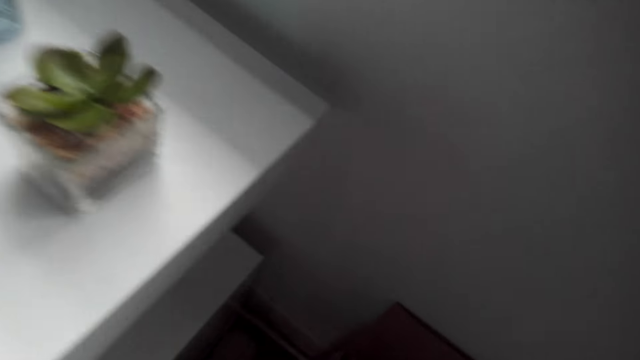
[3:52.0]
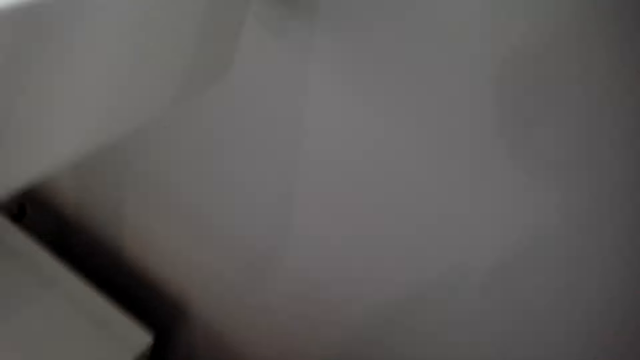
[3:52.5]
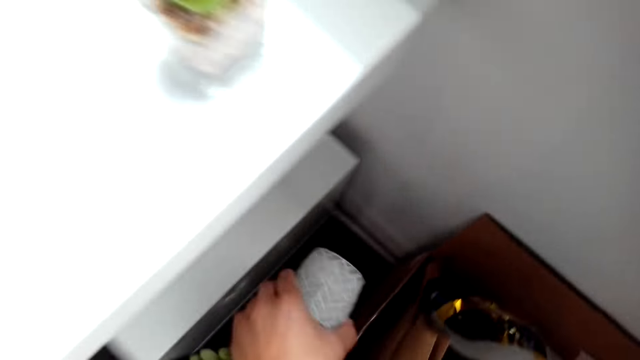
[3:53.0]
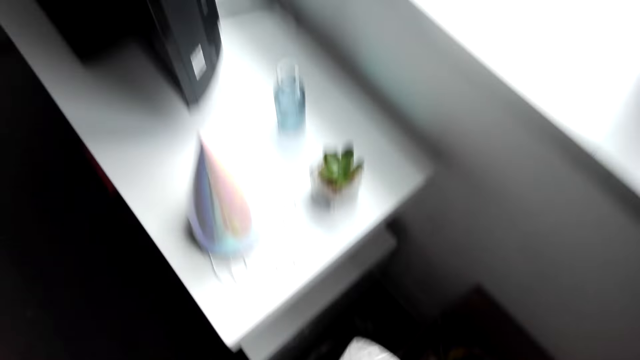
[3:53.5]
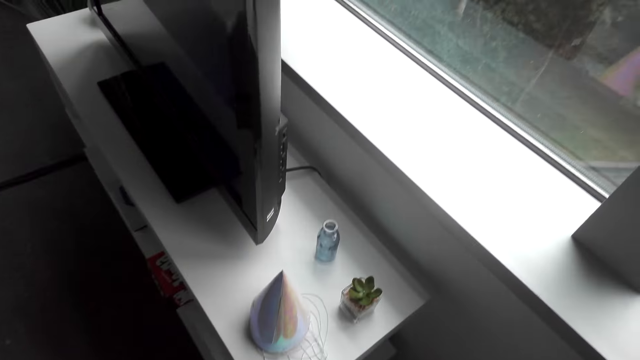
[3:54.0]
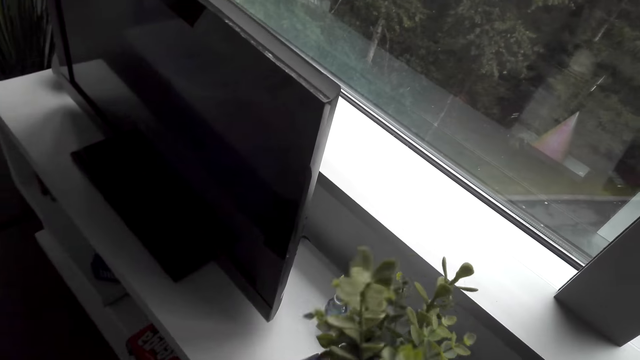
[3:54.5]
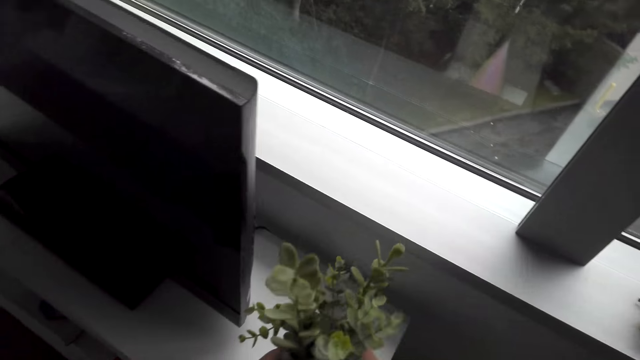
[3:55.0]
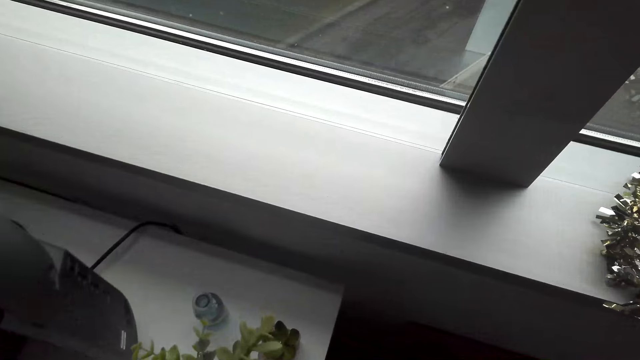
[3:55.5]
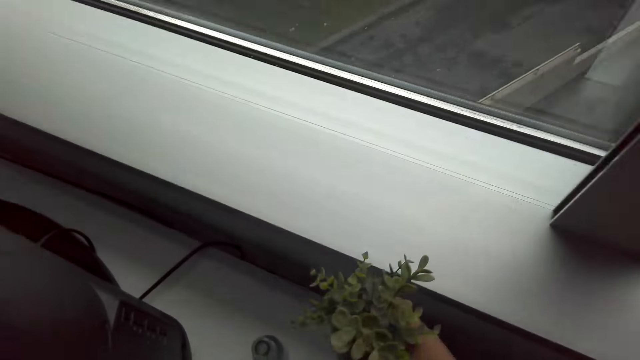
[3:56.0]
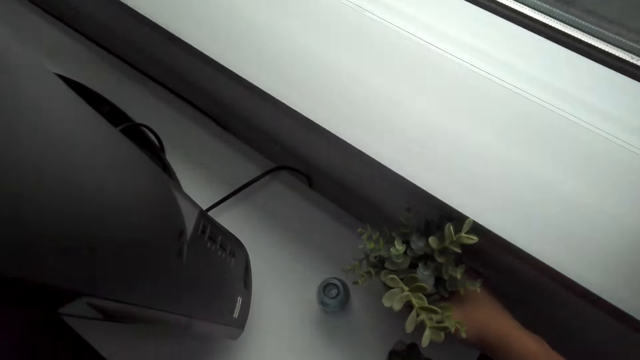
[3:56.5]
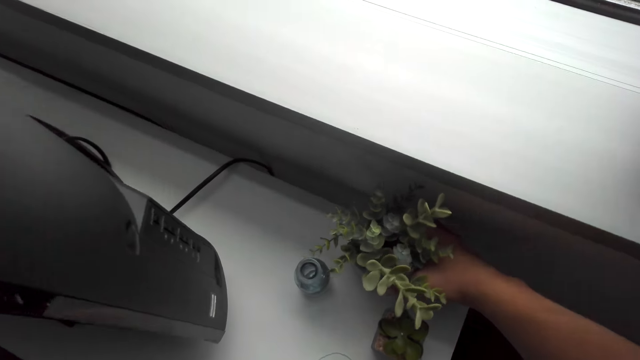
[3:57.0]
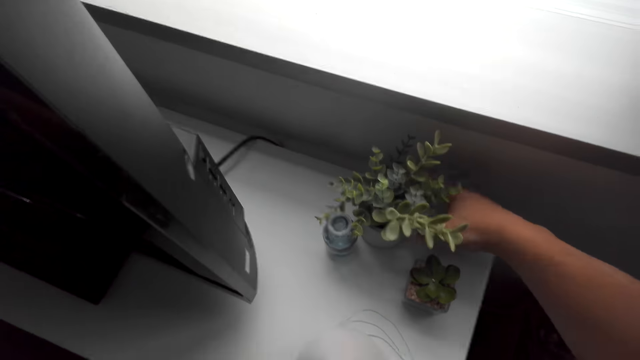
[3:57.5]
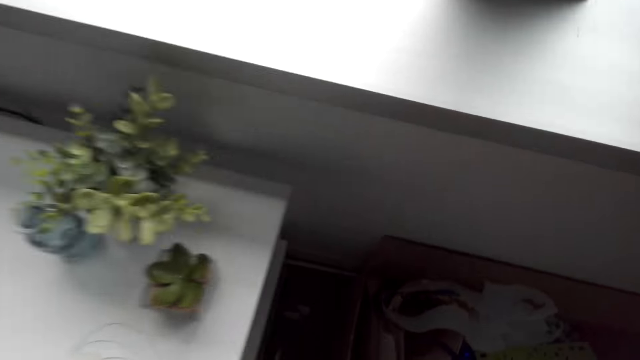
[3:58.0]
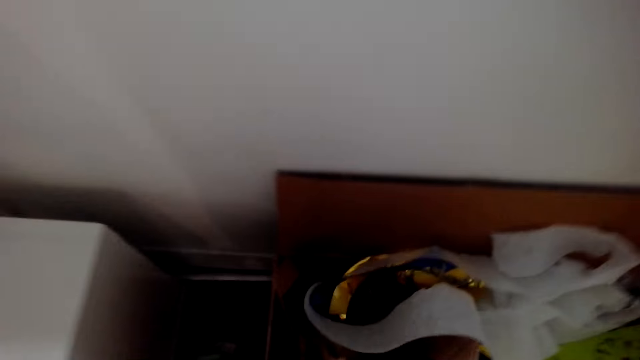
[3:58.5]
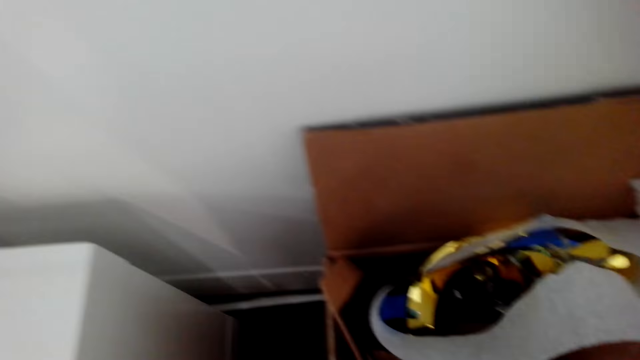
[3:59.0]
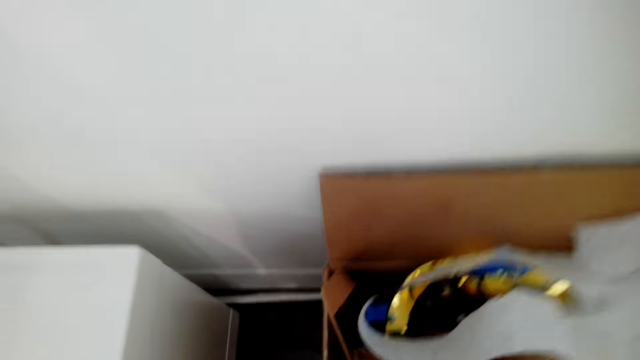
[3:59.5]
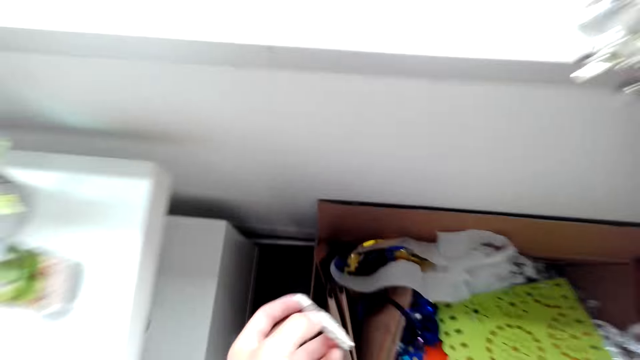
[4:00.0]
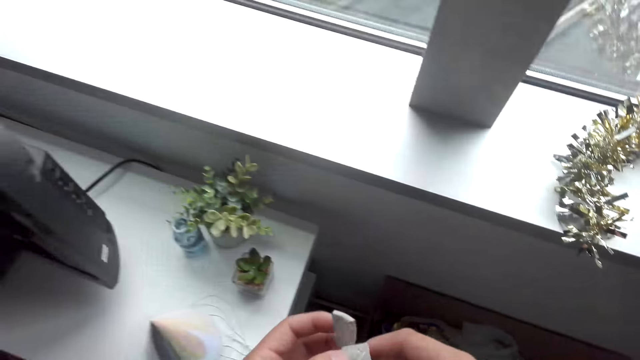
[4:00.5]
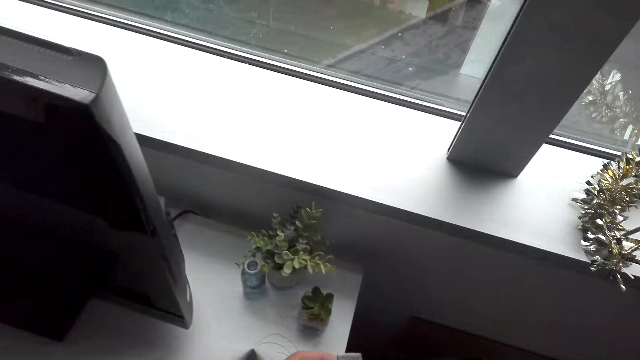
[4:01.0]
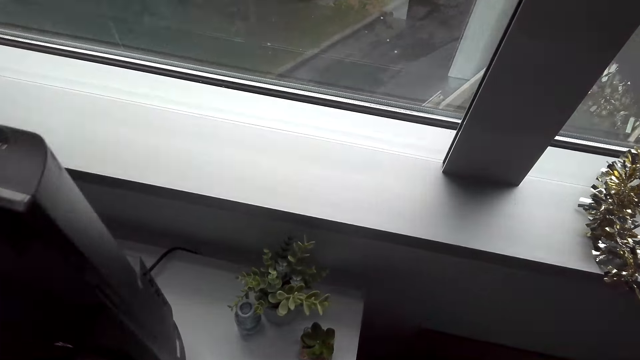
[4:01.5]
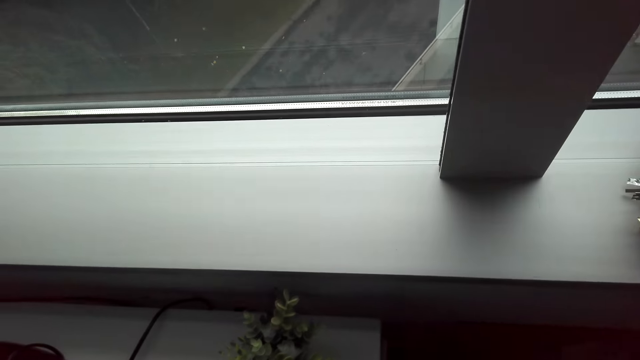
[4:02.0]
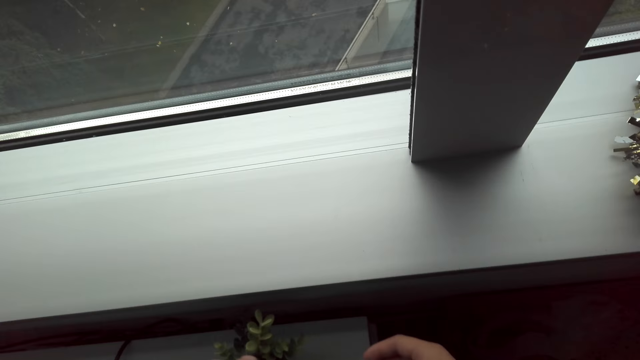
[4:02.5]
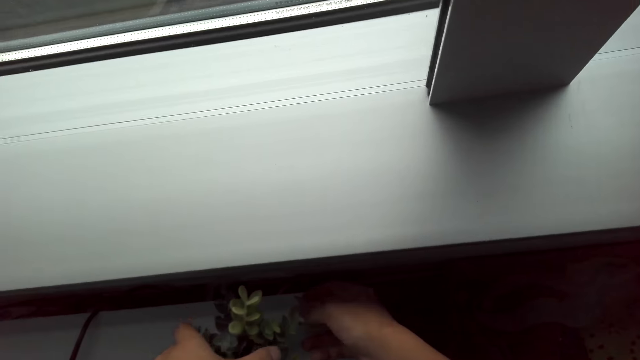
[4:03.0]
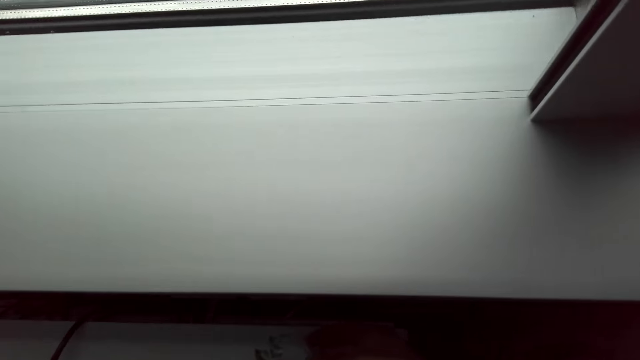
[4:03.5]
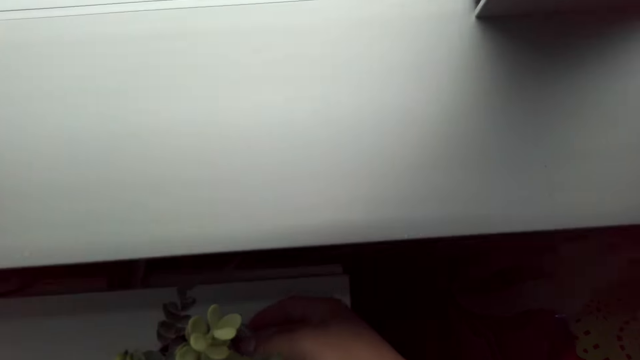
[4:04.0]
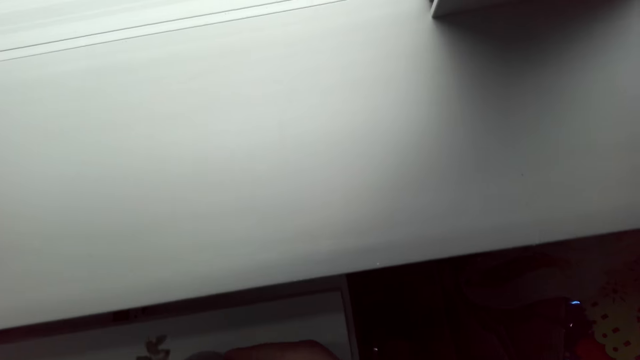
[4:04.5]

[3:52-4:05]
The camera wearer picks up a potted plant. They arrange the house. They put the potted plant on the TV stand. They hold stones and put the stones in the plant pot.

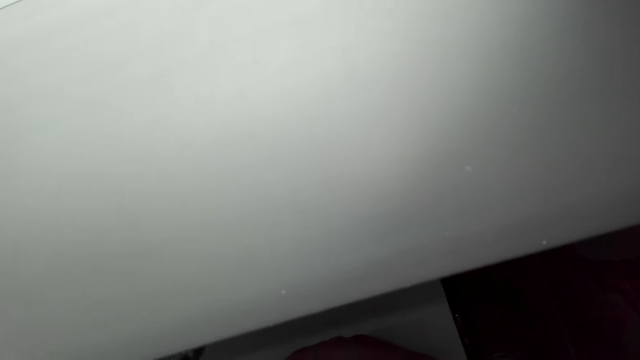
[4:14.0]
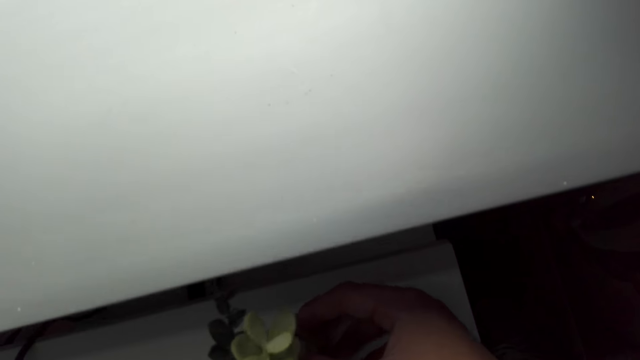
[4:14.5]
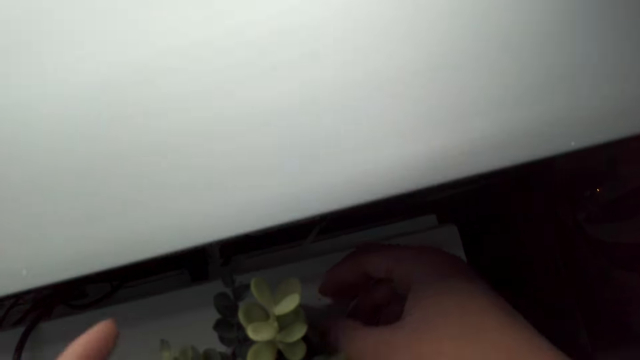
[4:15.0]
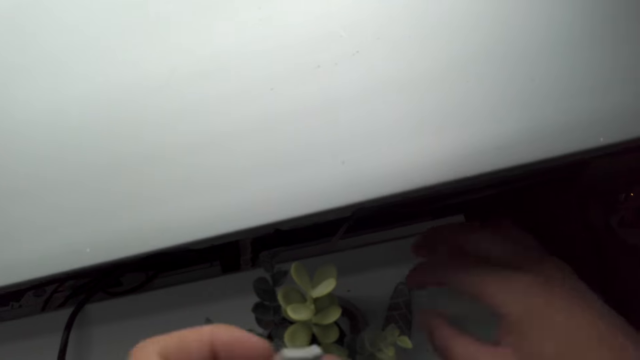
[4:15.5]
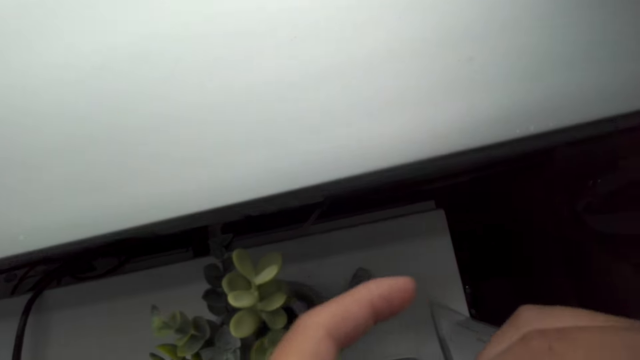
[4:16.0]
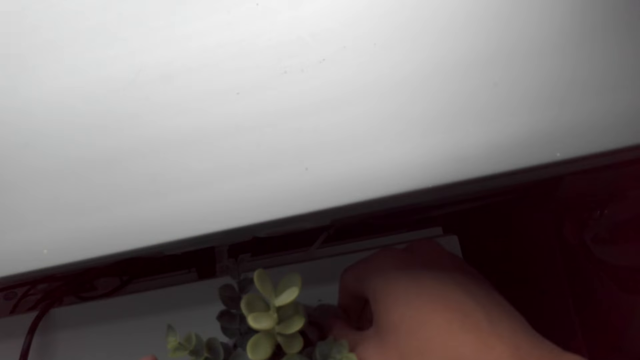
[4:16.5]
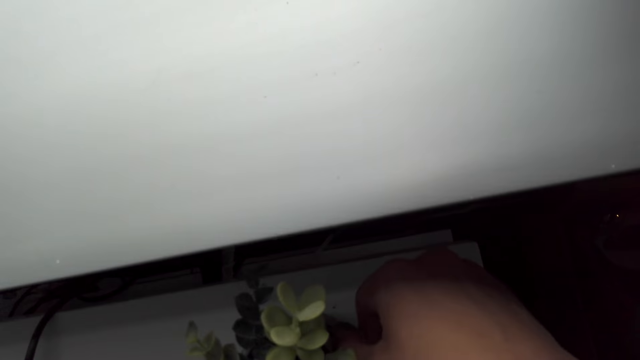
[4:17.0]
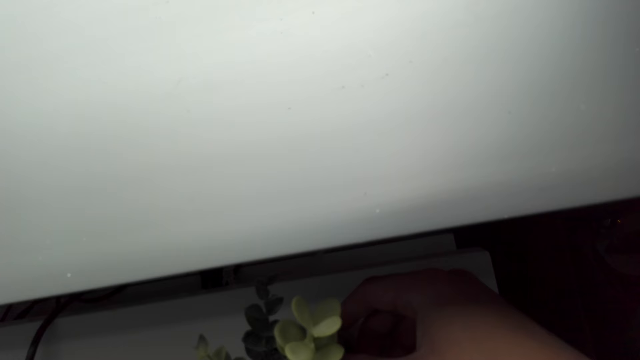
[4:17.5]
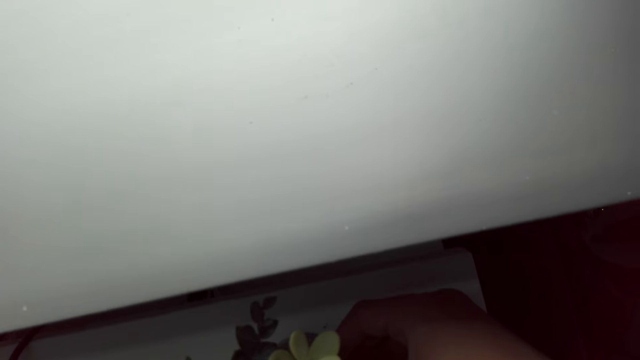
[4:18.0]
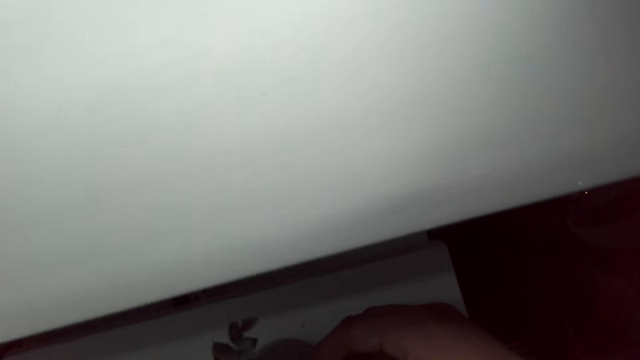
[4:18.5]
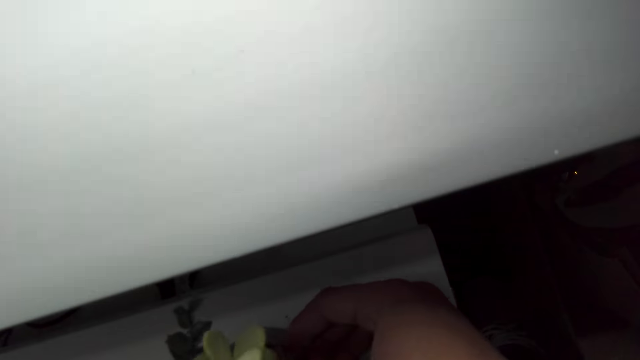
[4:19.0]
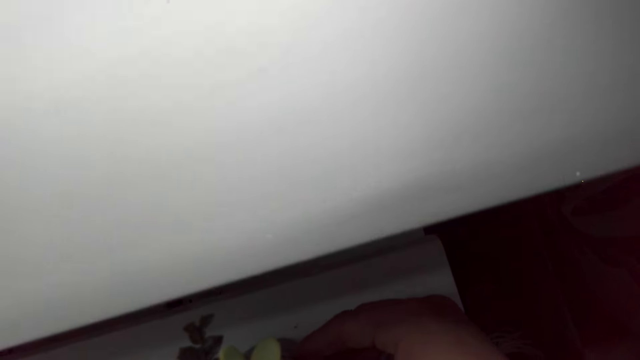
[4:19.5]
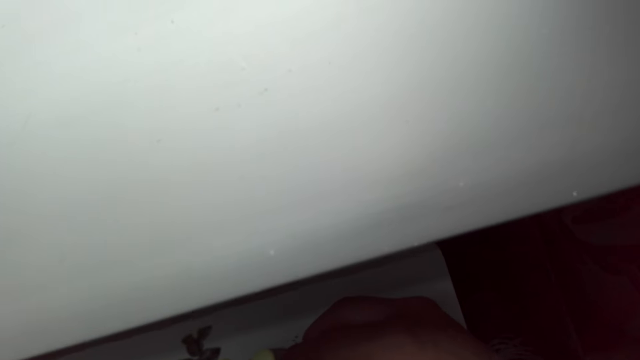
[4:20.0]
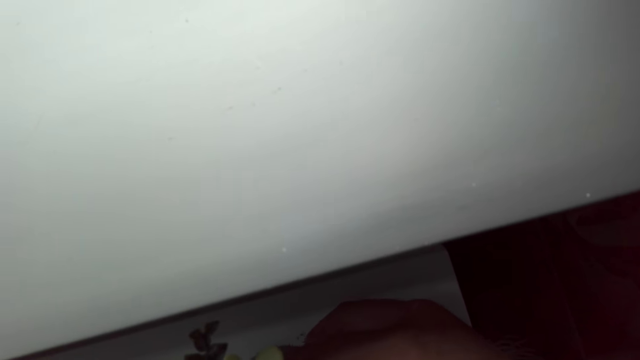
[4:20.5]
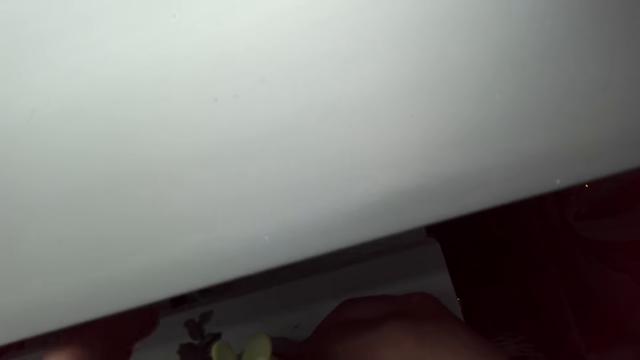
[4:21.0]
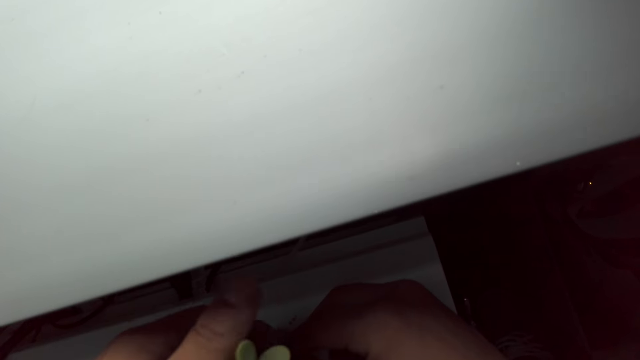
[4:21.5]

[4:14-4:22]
The camera wearer puts a stone on the TV stand. They pass a stone to the right hand. They put the stone in the plant pot.
